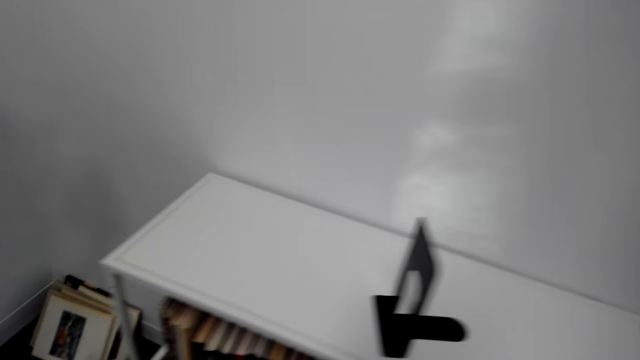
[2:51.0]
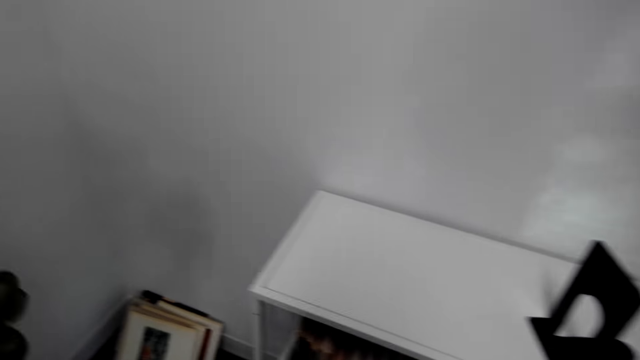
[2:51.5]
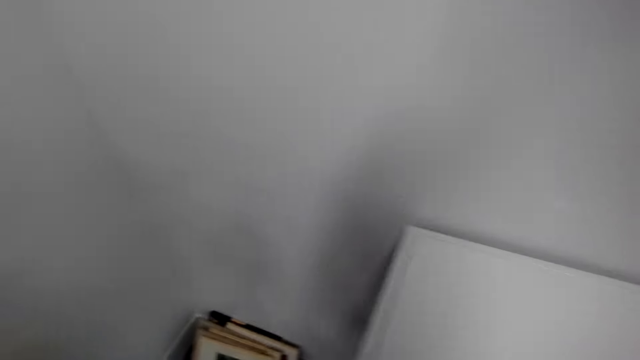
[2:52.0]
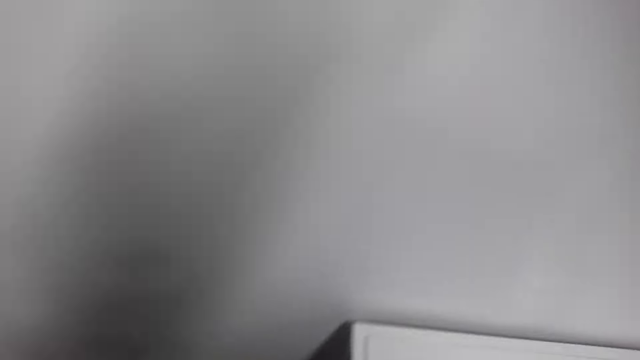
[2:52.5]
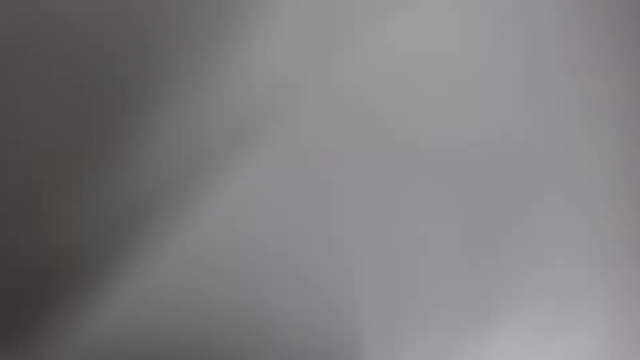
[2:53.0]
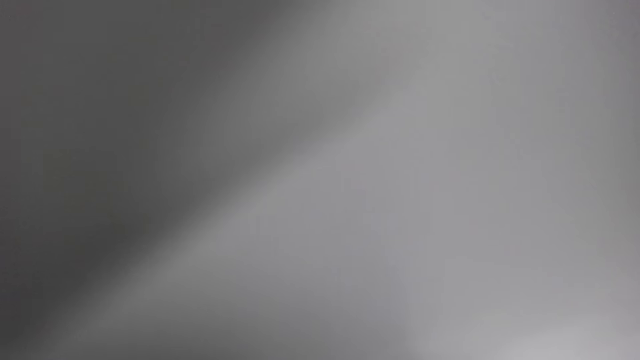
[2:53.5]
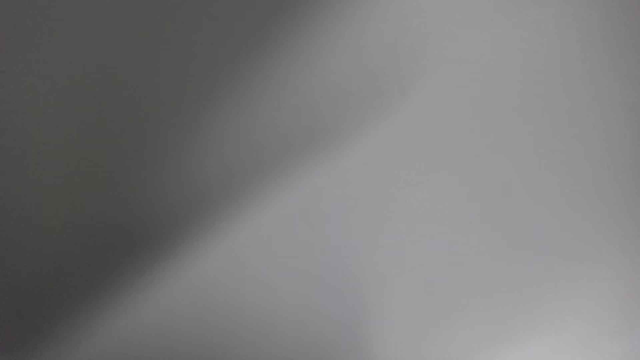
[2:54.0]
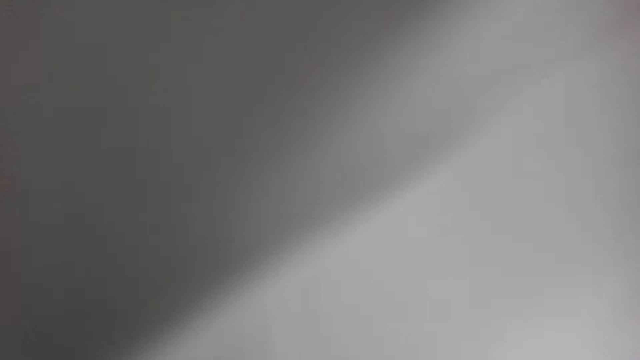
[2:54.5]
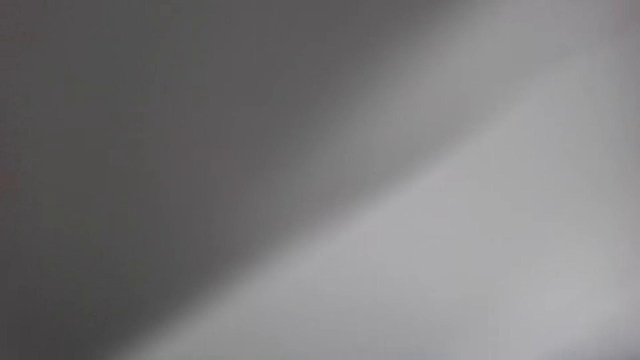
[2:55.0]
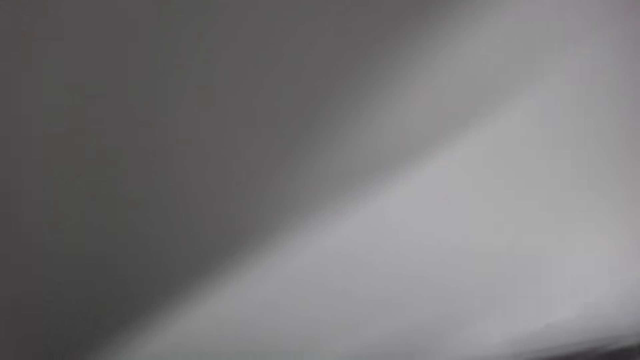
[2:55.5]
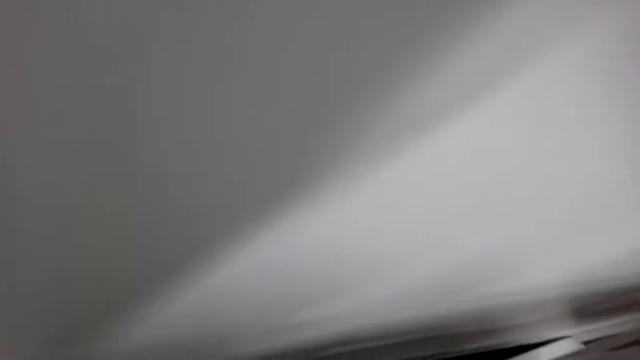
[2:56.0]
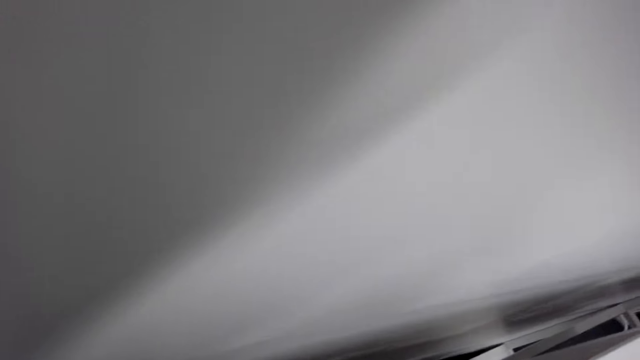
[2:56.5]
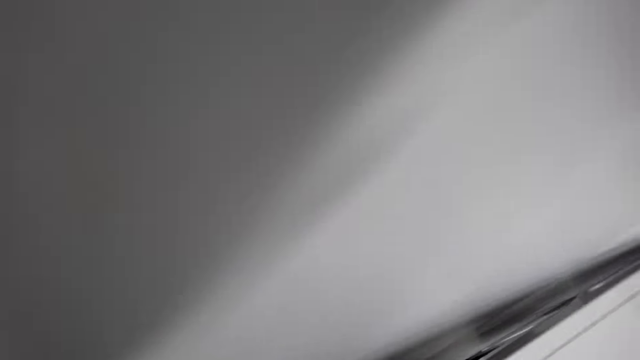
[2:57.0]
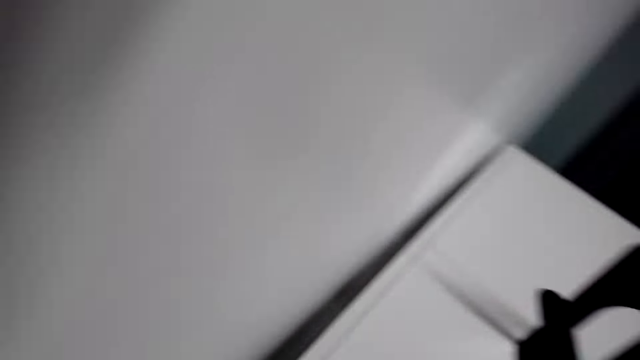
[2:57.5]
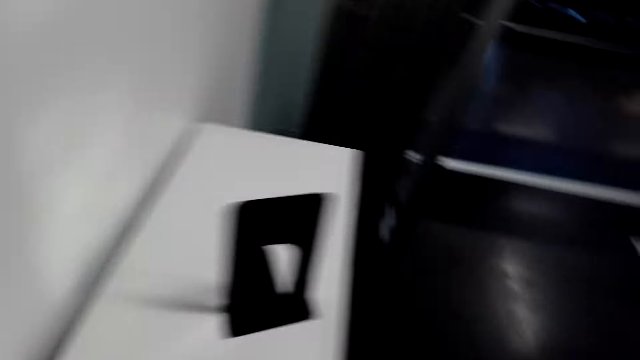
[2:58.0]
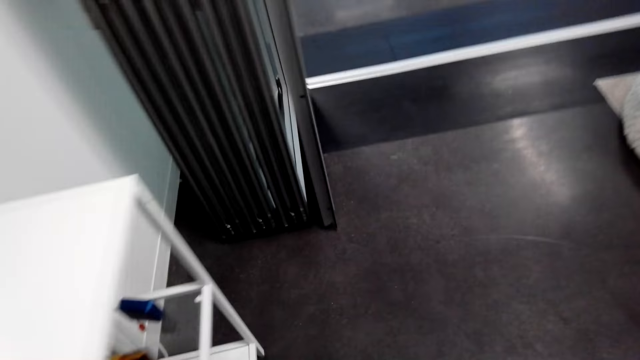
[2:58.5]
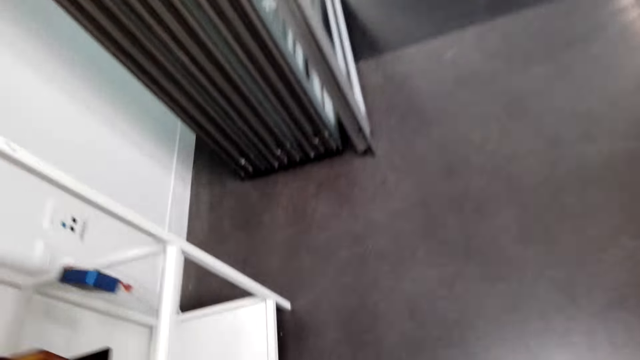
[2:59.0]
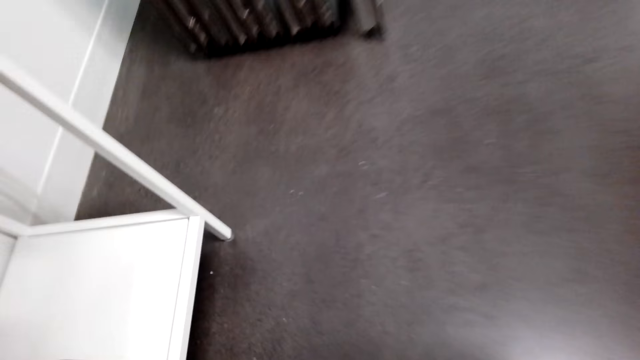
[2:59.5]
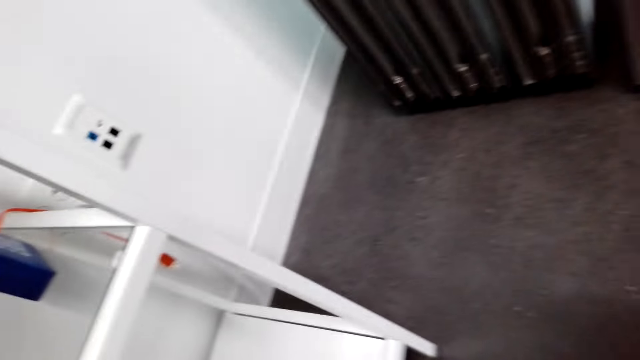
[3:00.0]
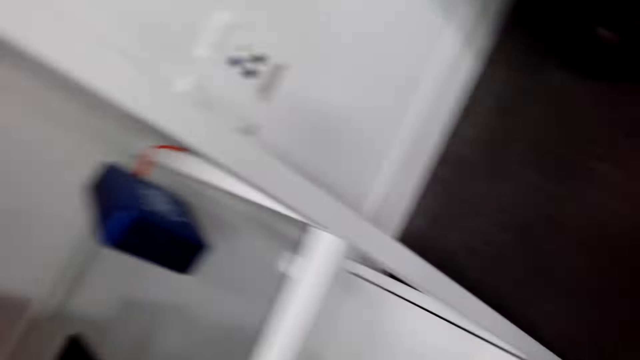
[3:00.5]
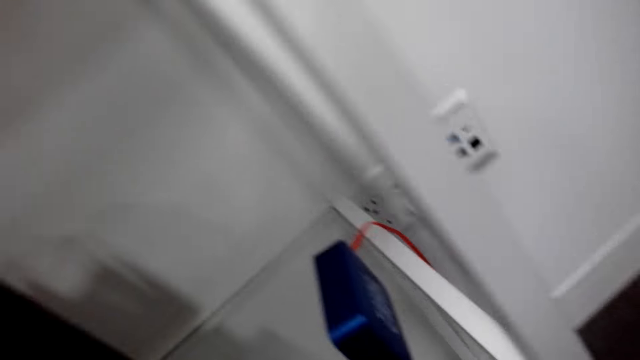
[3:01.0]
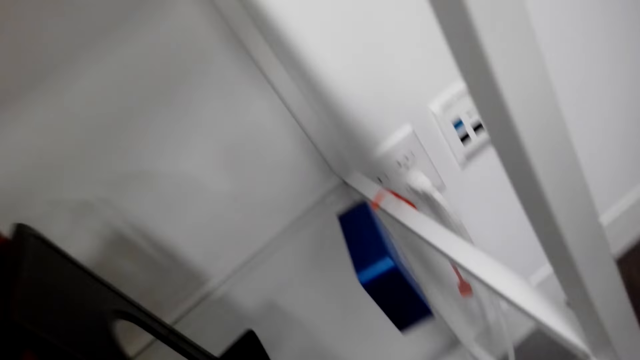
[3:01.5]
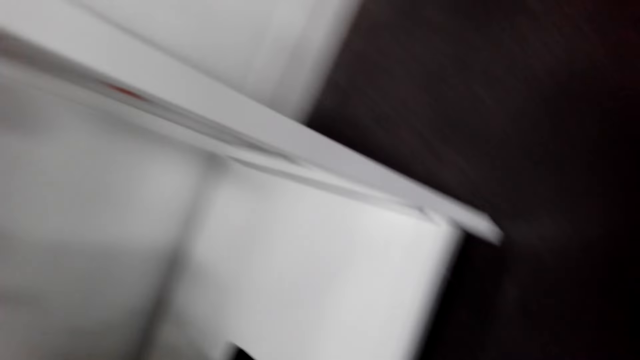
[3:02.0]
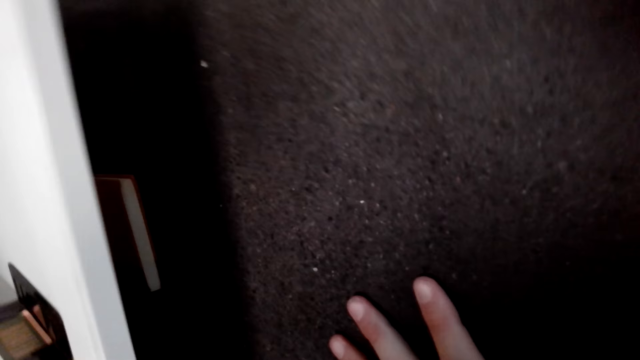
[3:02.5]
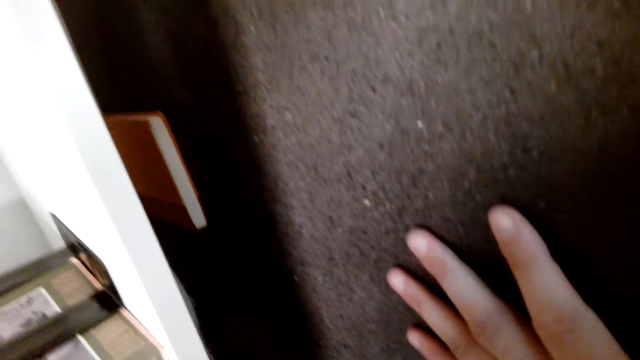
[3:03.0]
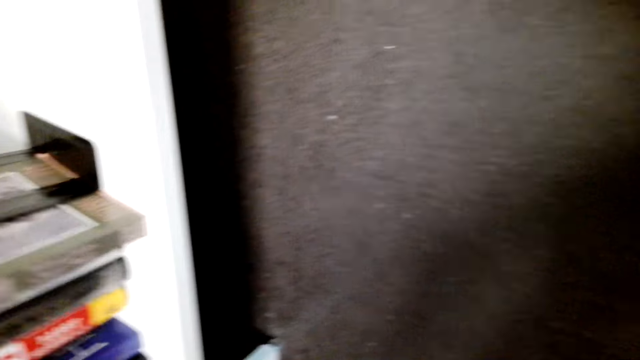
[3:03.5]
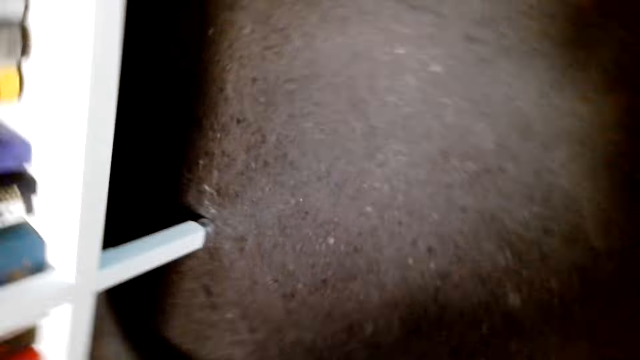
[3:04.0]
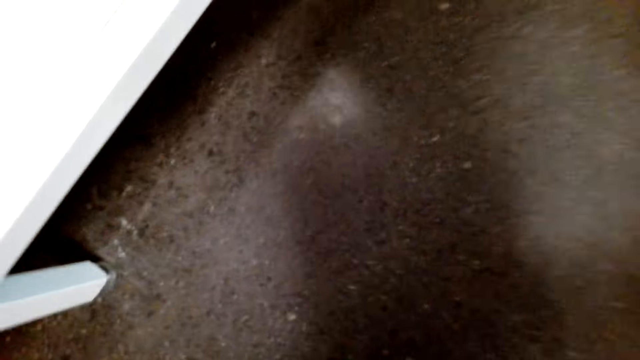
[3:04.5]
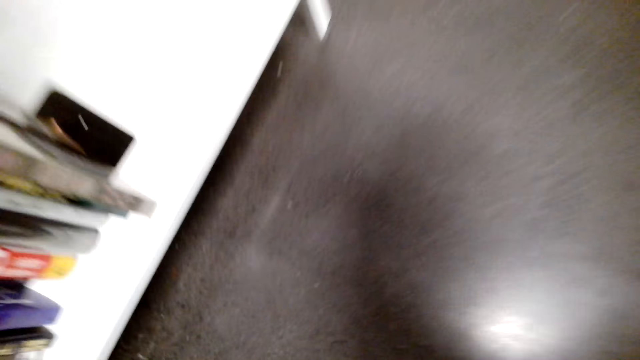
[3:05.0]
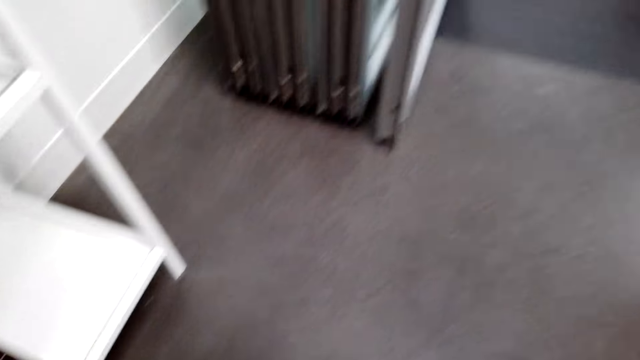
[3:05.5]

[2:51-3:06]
The camera wearer pulls a drawer. They look under the shelf.

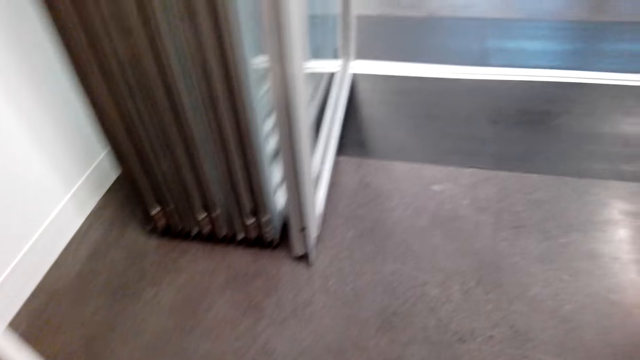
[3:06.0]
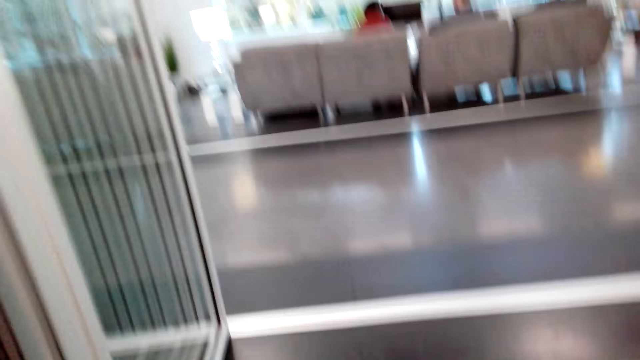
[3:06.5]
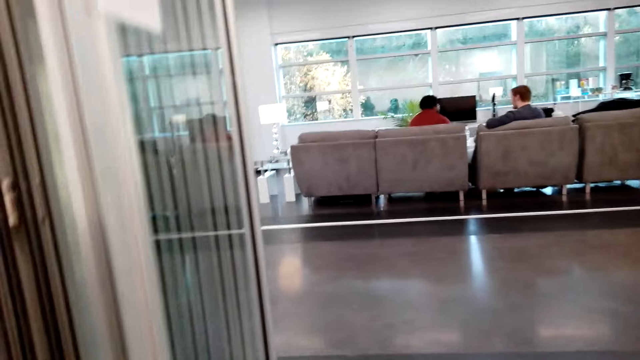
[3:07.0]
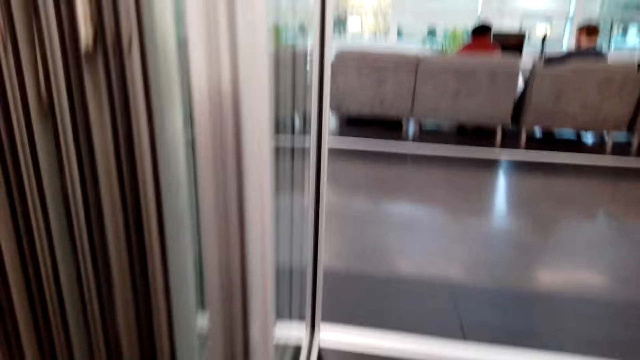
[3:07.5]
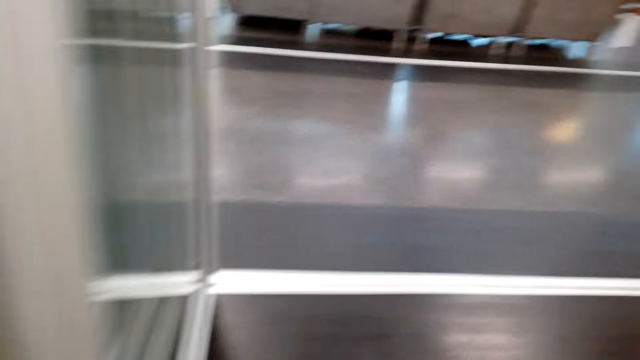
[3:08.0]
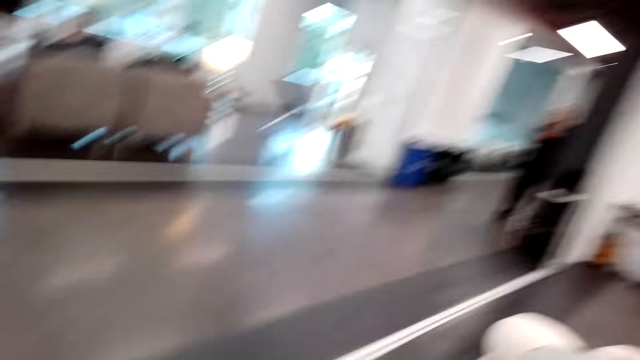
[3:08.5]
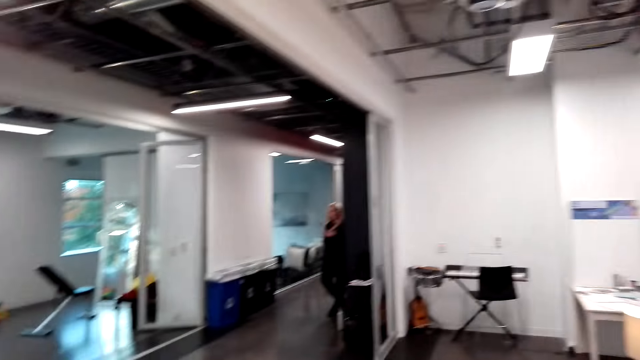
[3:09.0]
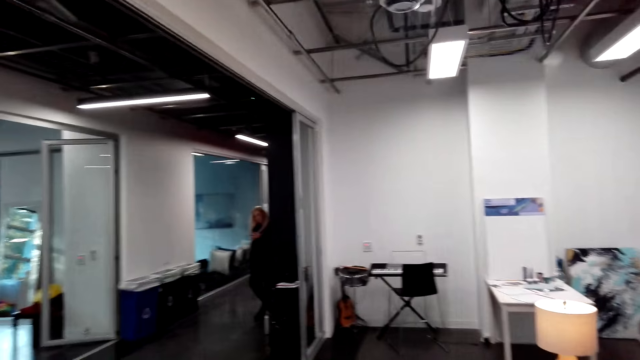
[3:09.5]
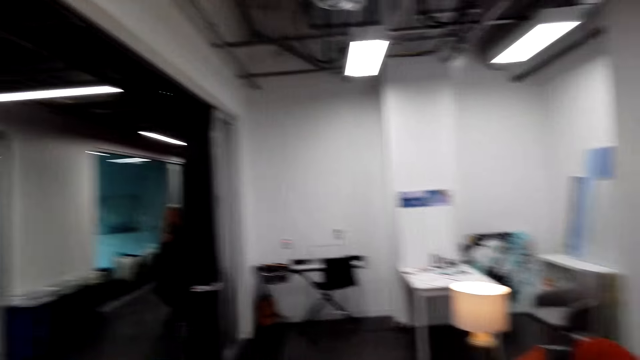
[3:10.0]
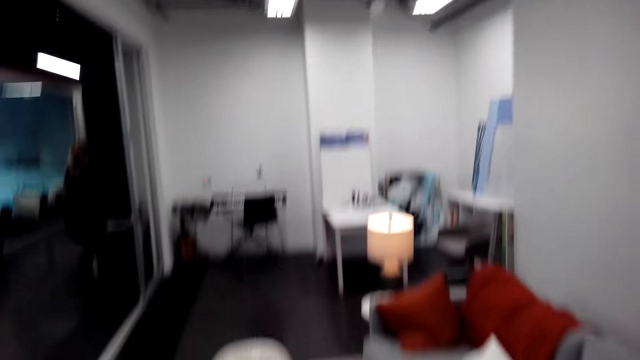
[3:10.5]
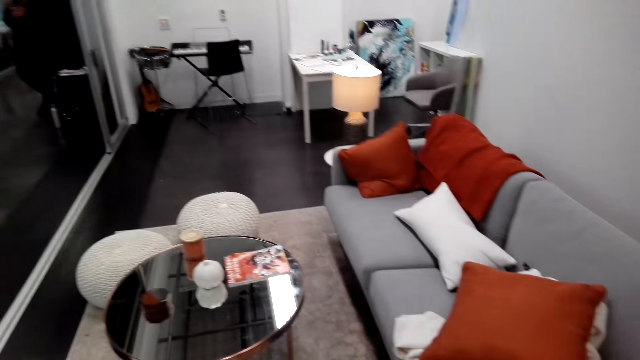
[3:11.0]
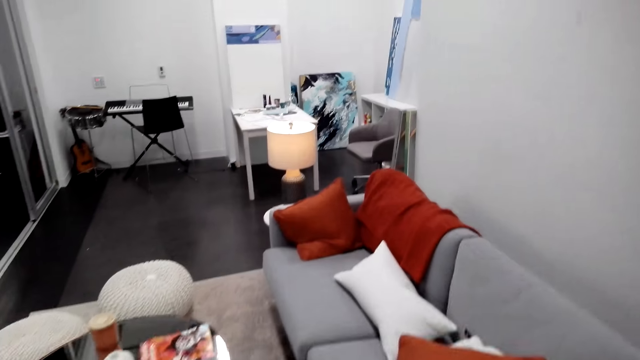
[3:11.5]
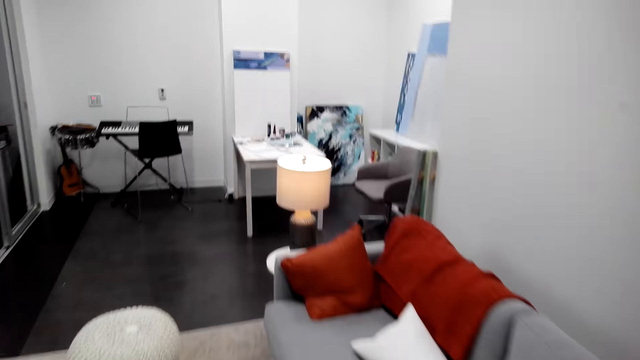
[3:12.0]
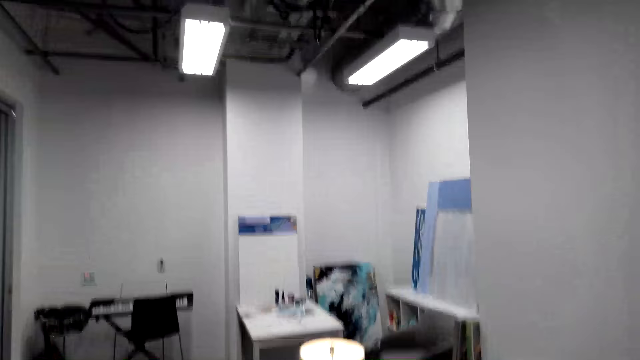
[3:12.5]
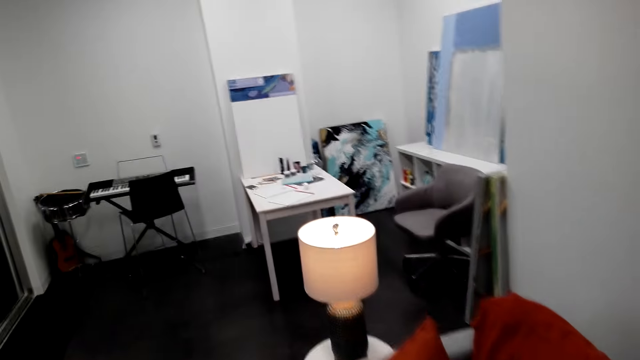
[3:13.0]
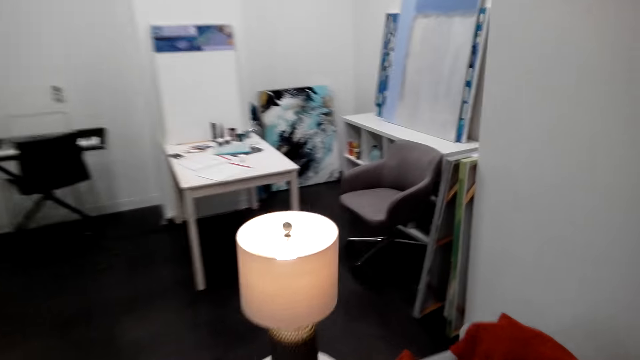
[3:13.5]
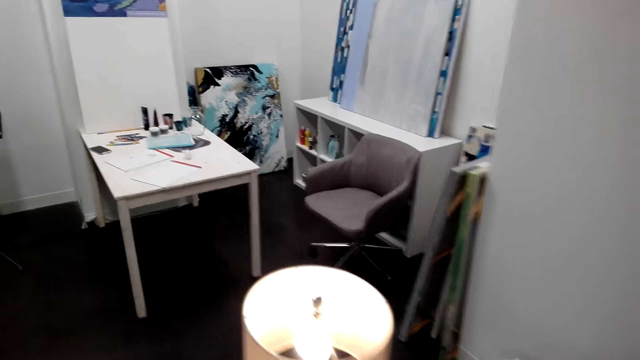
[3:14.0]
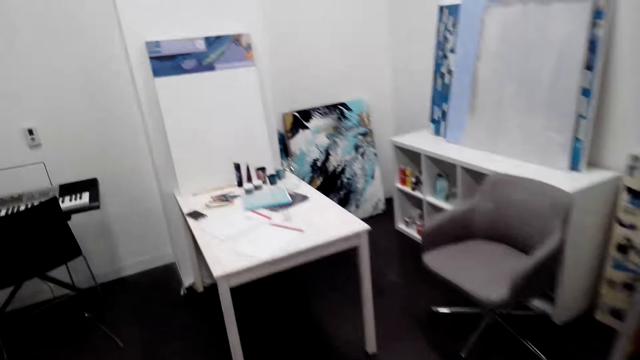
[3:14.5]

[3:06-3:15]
The camera wearer walks around the house. They walk in a room.
